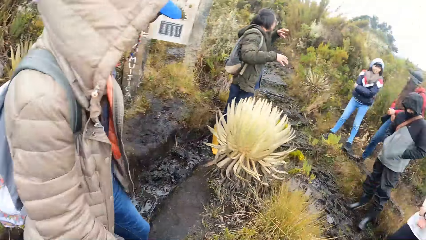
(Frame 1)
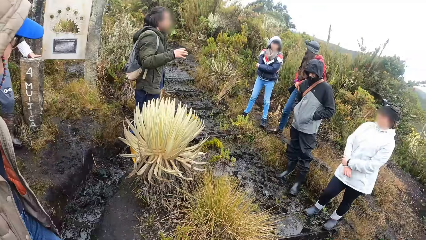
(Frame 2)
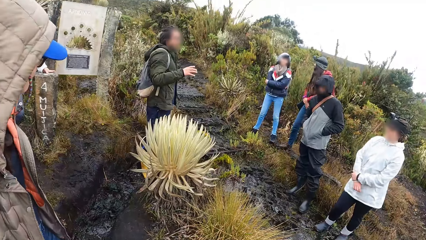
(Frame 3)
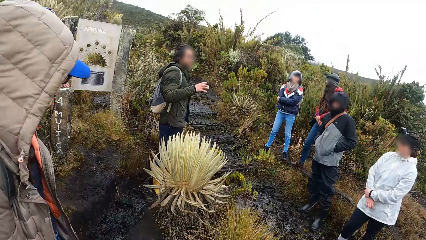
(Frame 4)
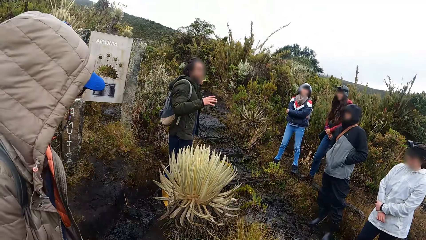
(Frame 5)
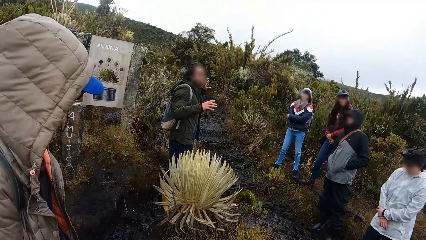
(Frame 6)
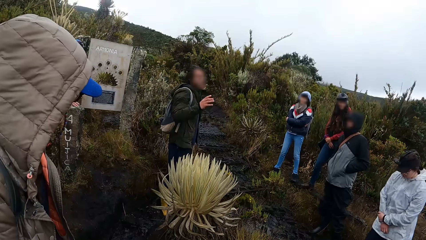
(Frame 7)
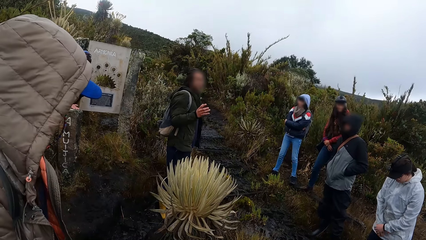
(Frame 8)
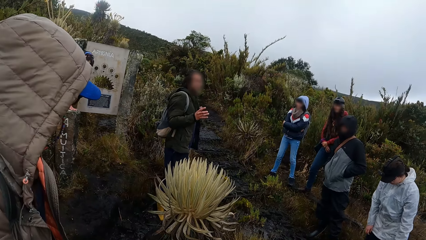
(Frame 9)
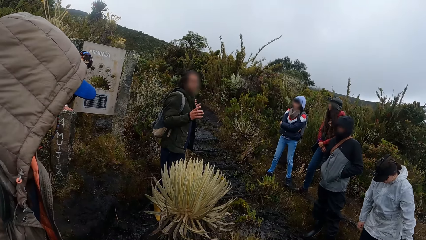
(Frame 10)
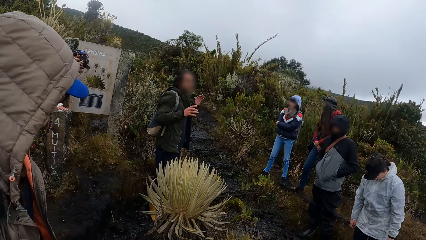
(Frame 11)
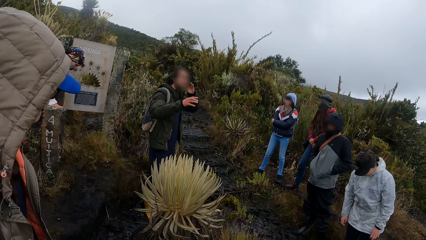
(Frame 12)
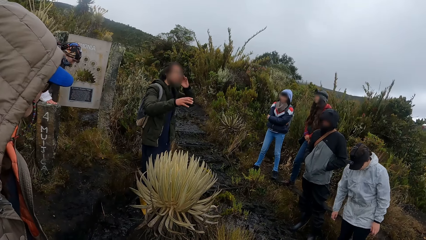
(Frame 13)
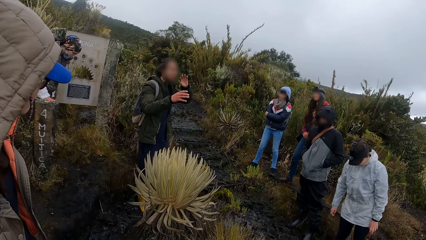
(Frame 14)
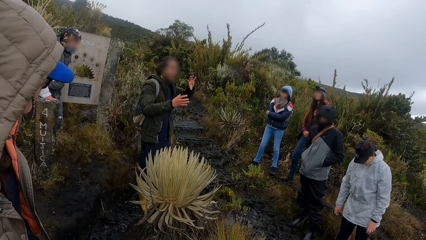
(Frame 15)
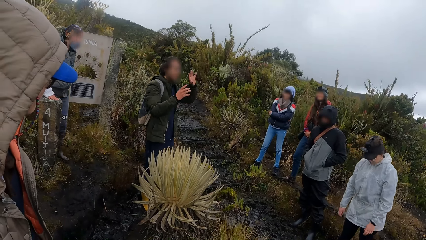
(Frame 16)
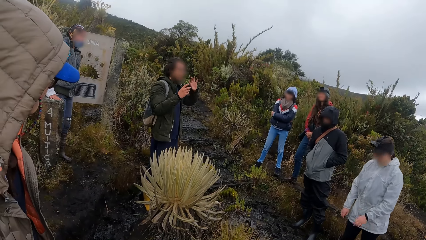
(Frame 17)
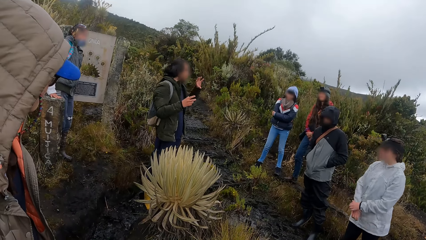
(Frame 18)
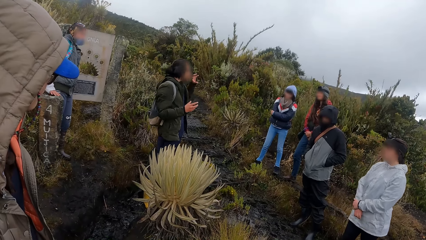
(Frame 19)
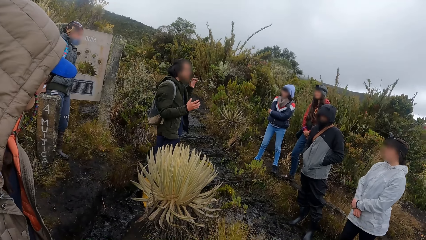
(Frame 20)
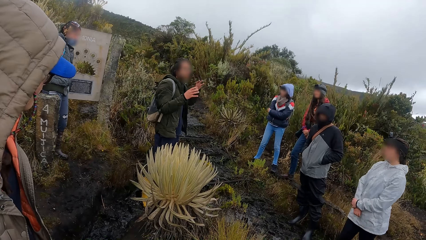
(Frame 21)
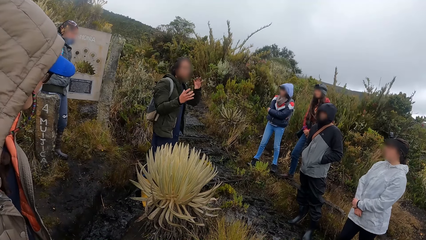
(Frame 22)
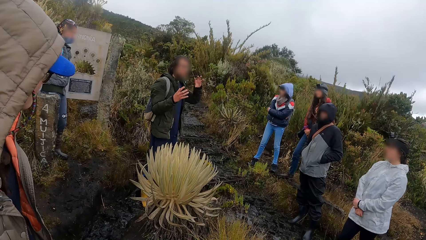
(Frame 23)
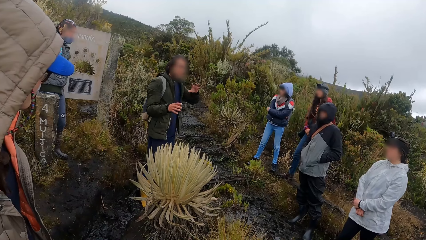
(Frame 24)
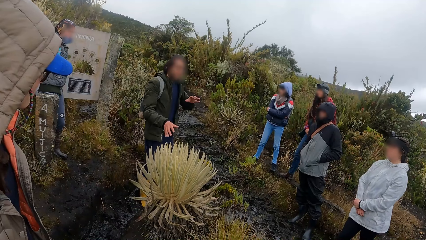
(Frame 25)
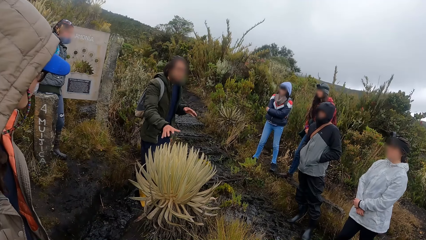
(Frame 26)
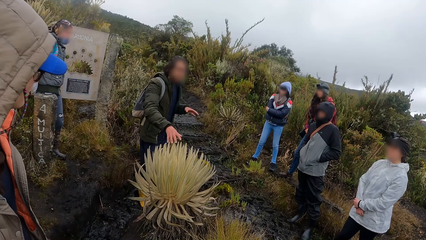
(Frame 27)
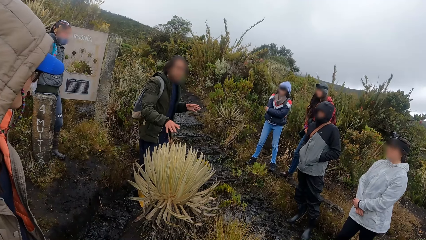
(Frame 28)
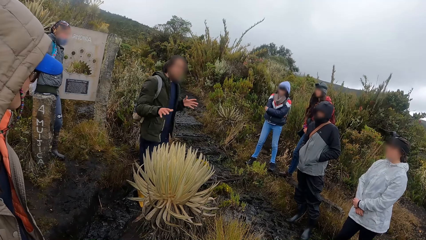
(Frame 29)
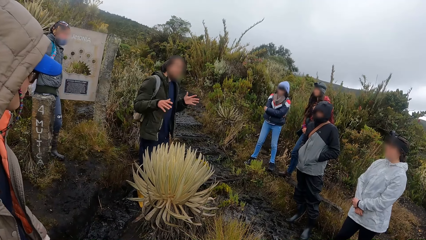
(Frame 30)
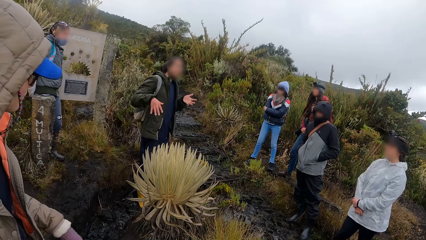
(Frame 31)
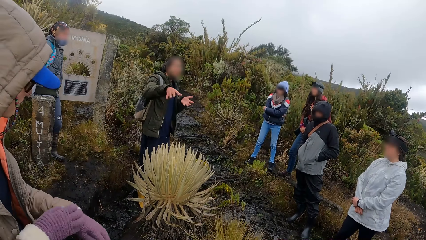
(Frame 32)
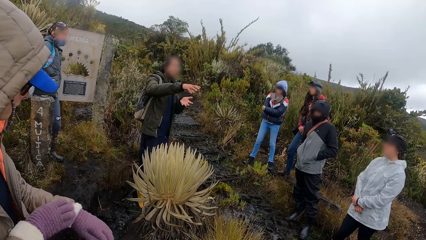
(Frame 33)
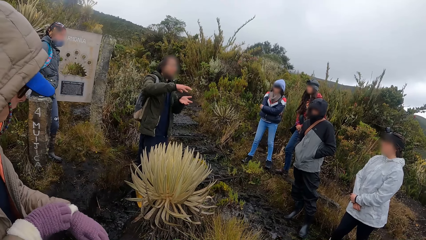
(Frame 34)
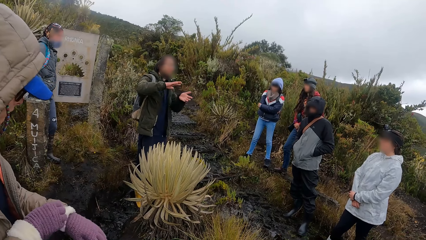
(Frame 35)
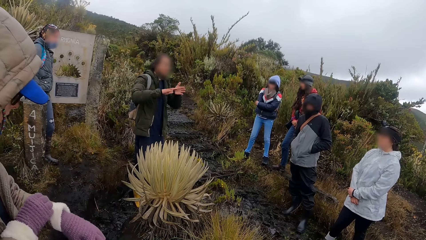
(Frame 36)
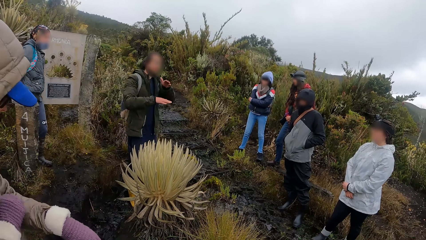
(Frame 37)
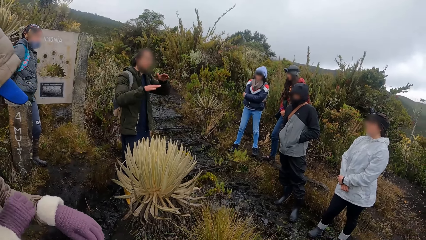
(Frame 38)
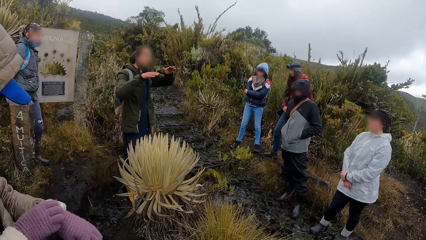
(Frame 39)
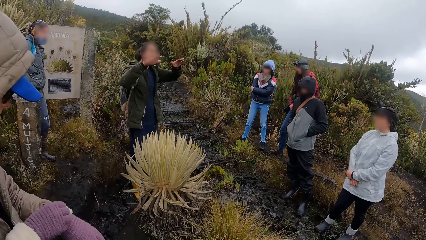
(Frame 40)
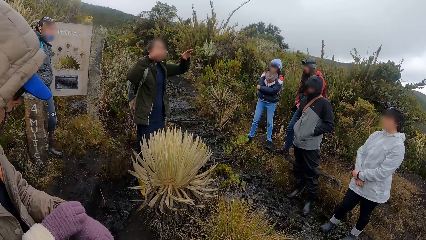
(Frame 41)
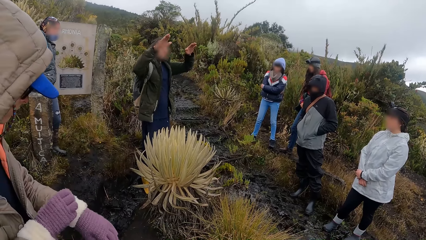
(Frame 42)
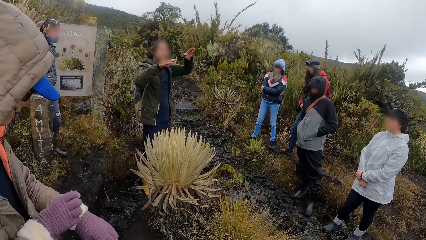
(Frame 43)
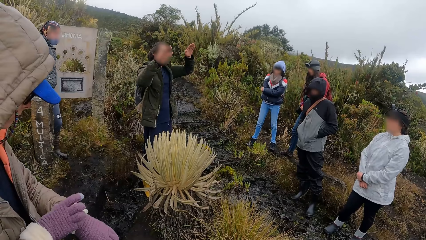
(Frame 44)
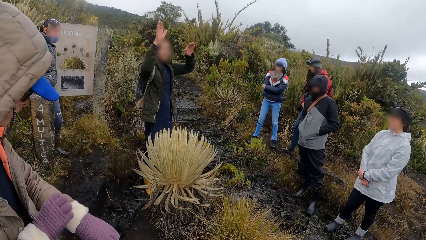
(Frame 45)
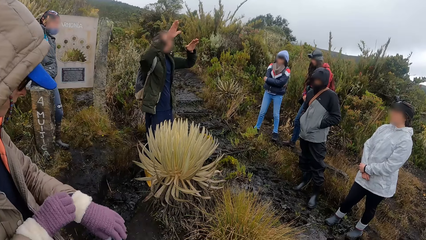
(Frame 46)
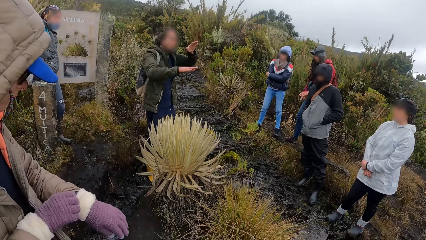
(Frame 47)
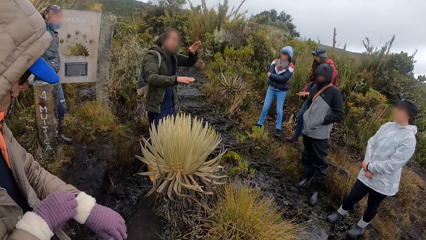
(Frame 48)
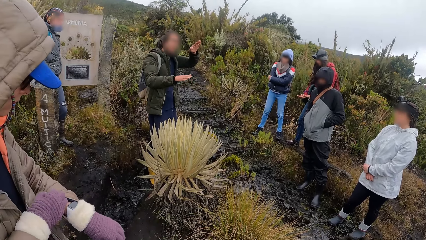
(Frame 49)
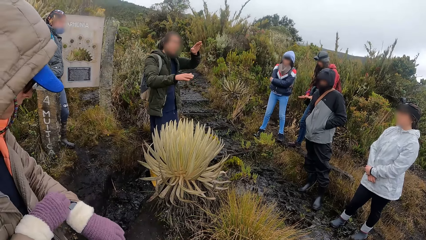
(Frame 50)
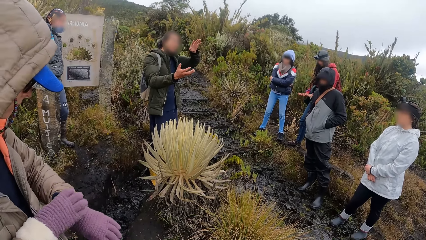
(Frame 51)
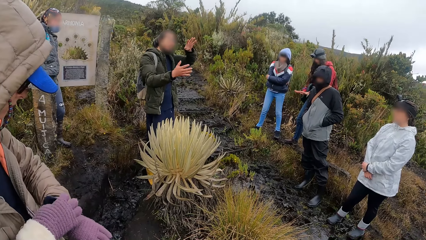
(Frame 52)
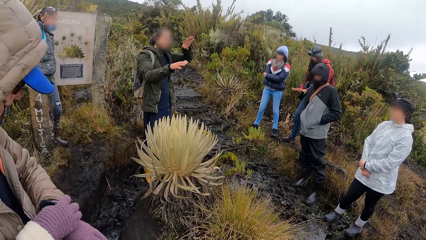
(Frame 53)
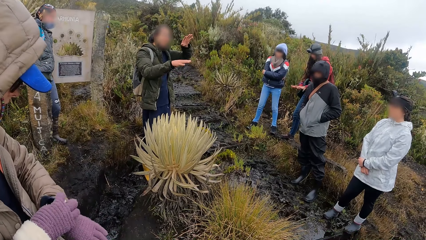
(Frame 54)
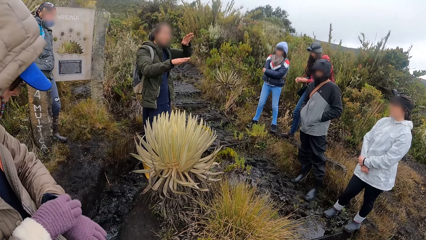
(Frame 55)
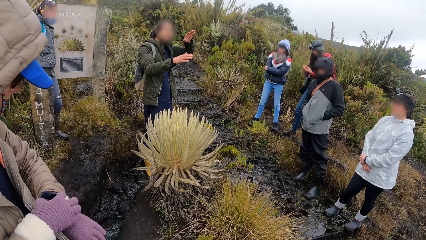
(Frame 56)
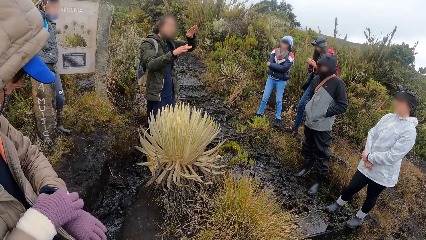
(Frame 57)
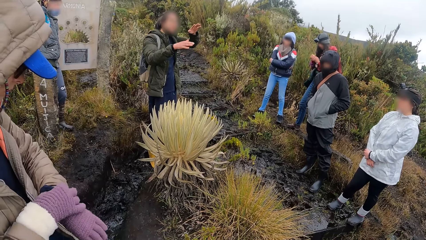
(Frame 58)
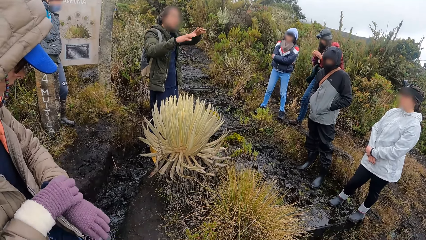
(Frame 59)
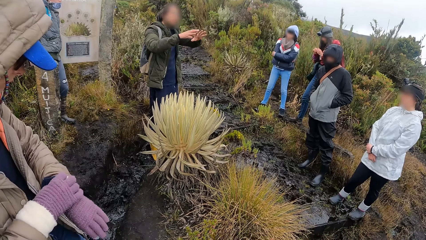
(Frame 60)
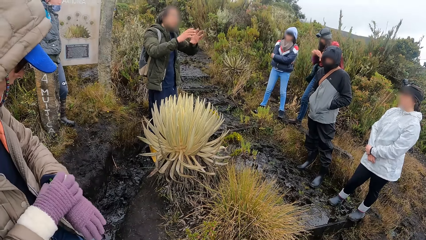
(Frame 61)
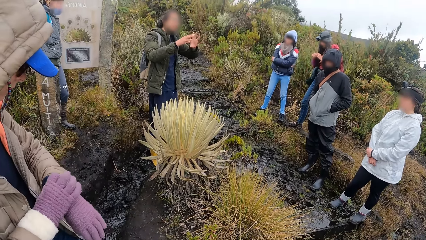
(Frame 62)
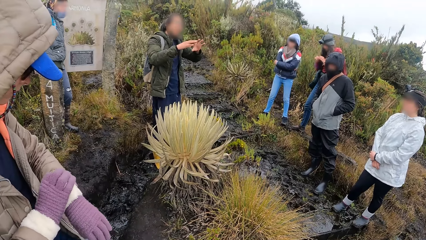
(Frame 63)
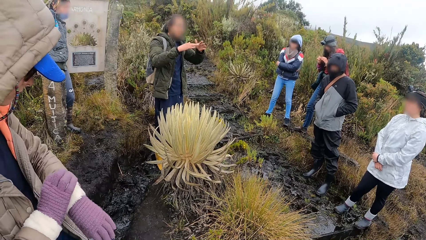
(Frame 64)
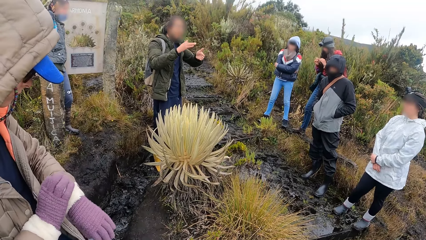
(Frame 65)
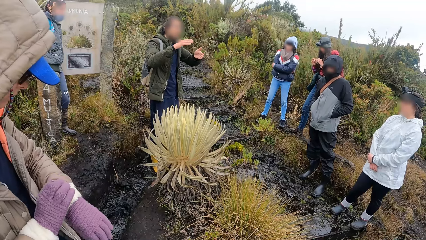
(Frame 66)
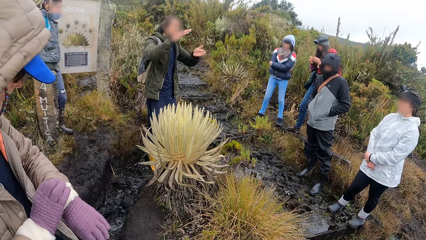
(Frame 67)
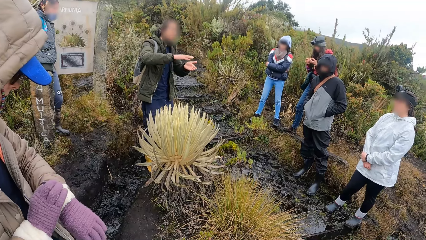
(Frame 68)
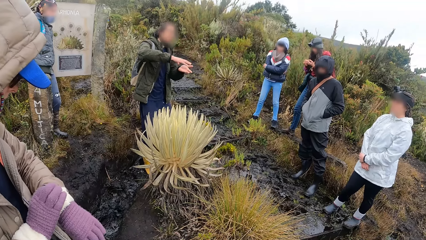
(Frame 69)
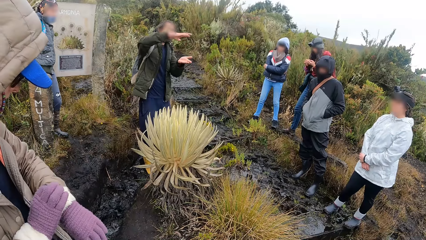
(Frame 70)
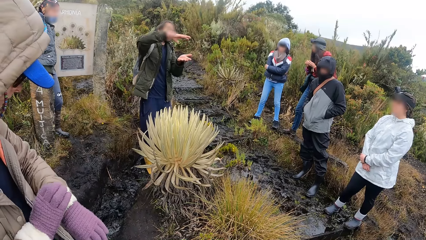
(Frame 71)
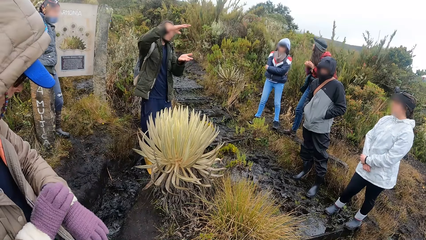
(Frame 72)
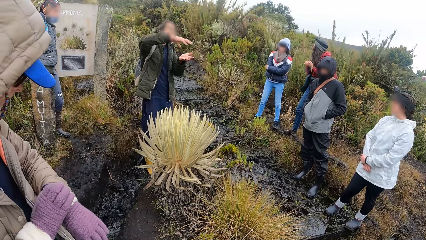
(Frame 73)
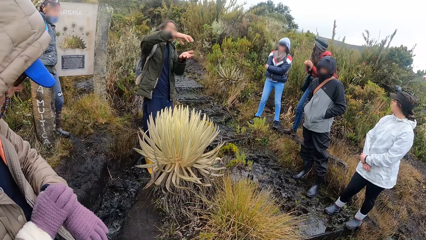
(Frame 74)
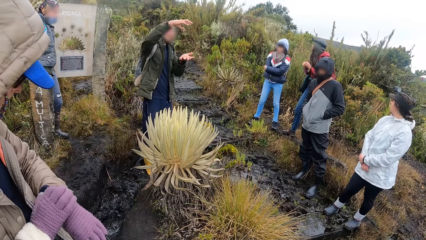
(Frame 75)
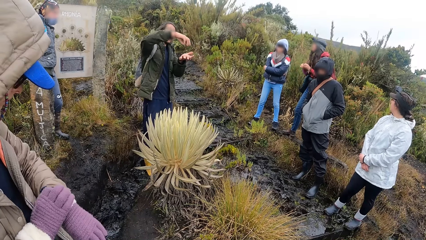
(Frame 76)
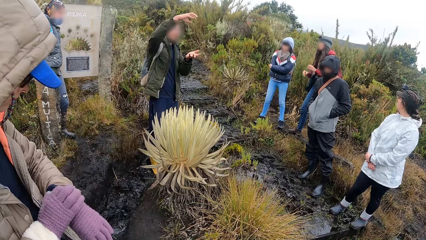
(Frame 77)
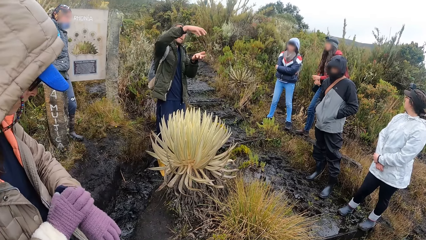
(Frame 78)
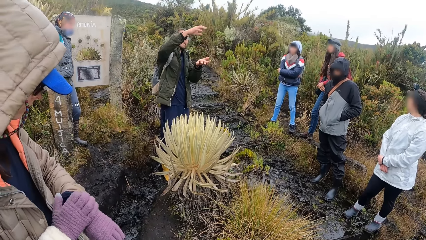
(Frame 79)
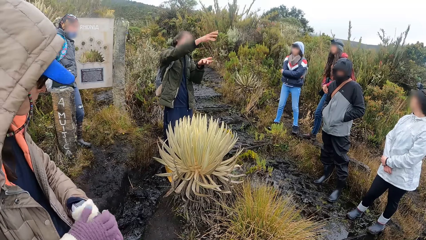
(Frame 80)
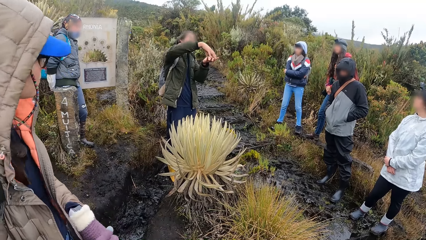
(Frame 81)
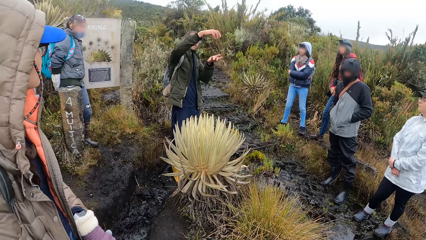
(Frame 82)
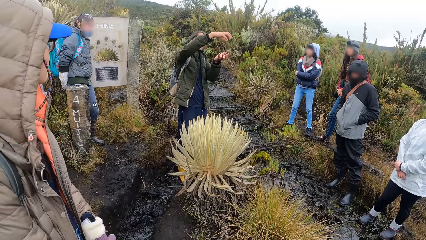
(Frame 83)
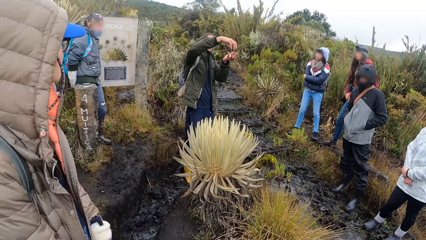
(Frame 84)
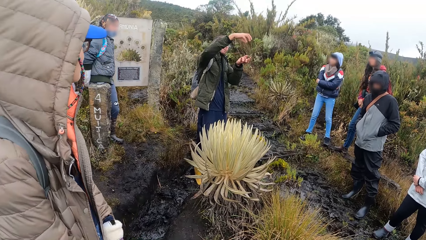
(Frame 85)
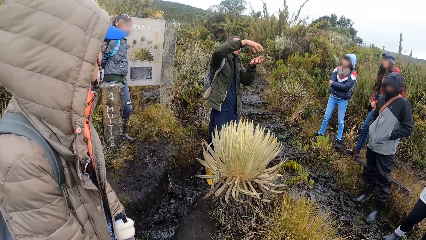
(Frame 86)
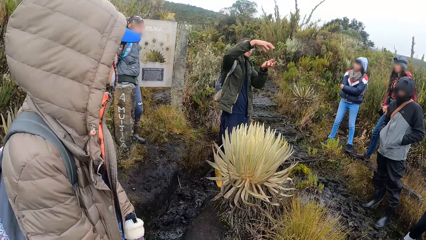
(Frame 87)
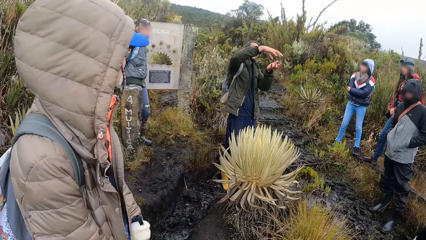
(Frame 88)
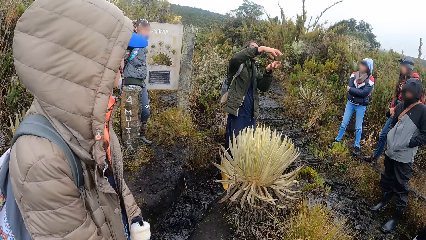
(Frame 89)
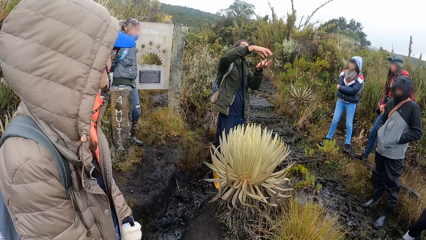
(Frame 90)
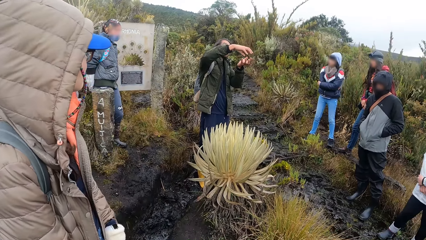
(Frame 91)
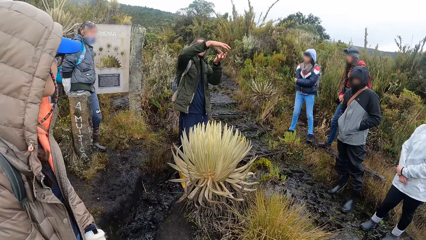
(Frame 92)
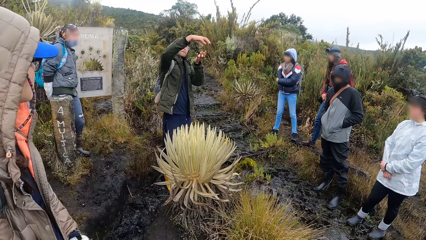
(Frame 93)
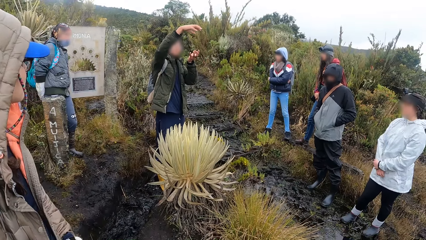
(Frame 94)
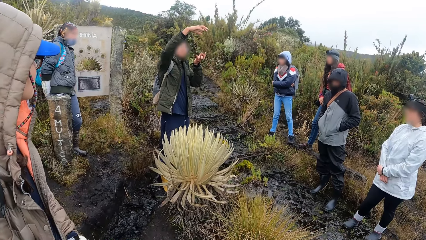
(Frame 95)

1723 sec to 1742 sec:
A woman gestures with her hands. A man touches the sea anemone with his right hand and removes his right hand from the sea anemone. The woman describes the plant using her hands. Another woman adjusts her left sleeve and left glove with her right hand. She operates a wristwatch on her left wrist with her right hand and removes her right hand from the wristwatch on her left wrist.
